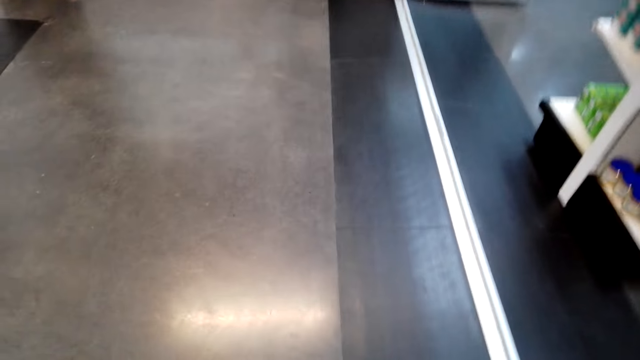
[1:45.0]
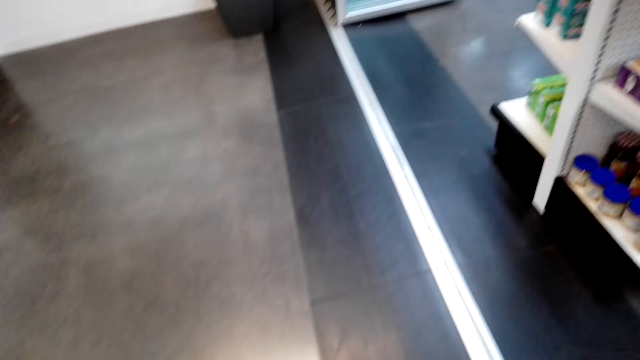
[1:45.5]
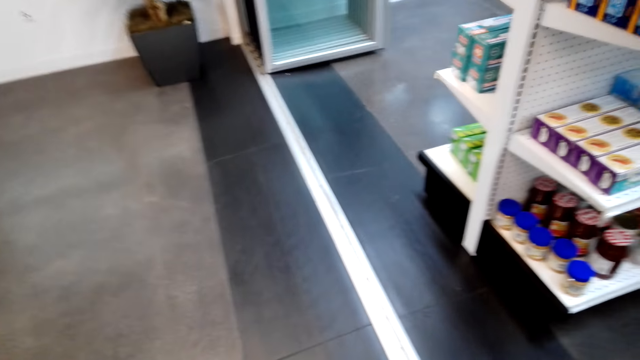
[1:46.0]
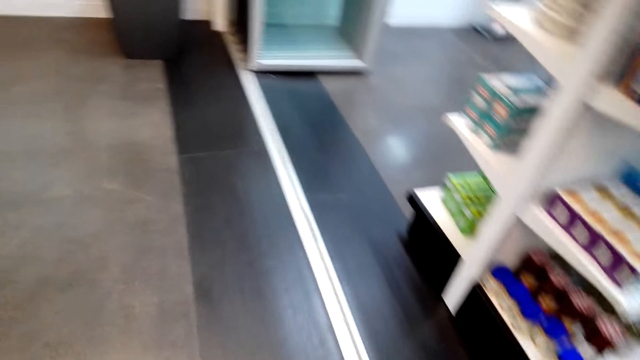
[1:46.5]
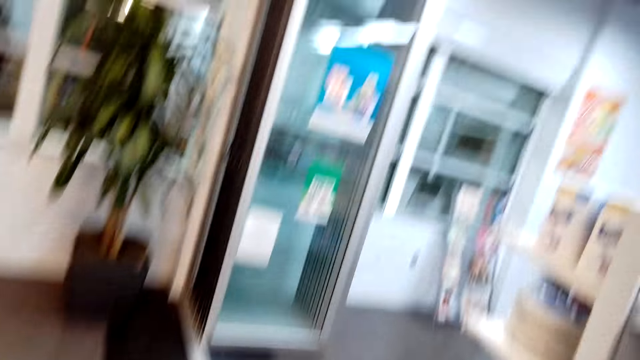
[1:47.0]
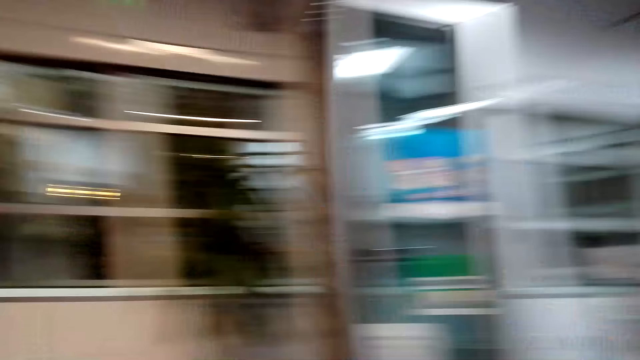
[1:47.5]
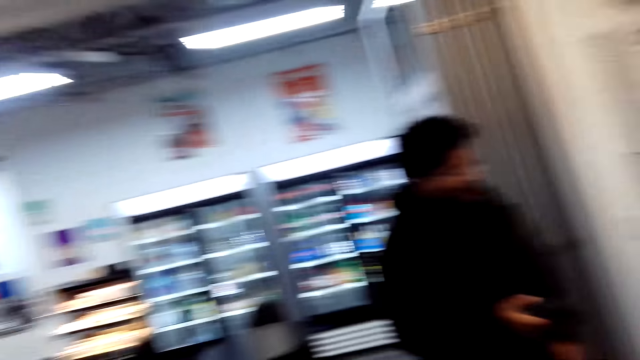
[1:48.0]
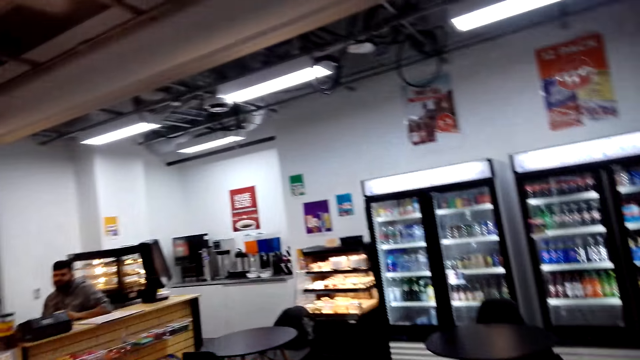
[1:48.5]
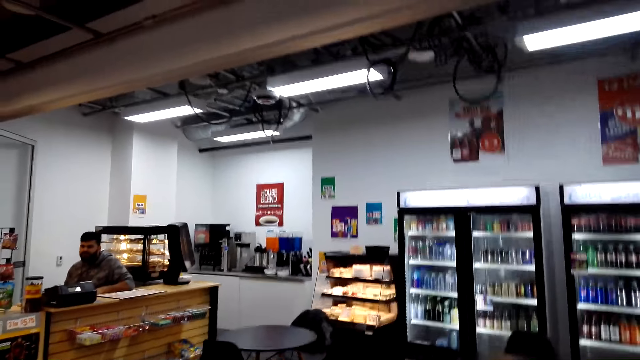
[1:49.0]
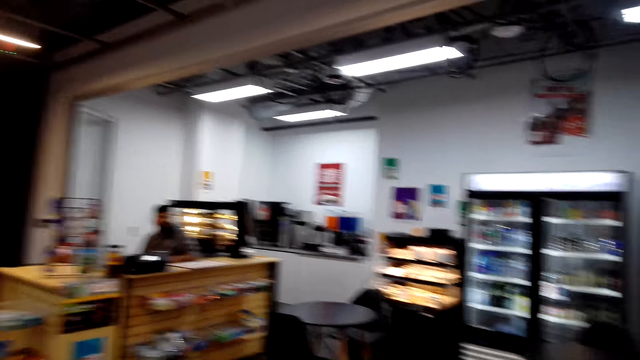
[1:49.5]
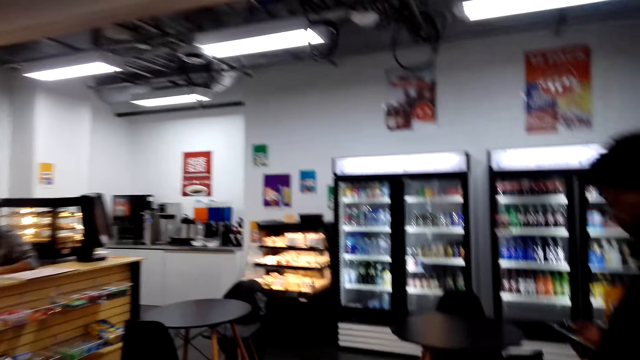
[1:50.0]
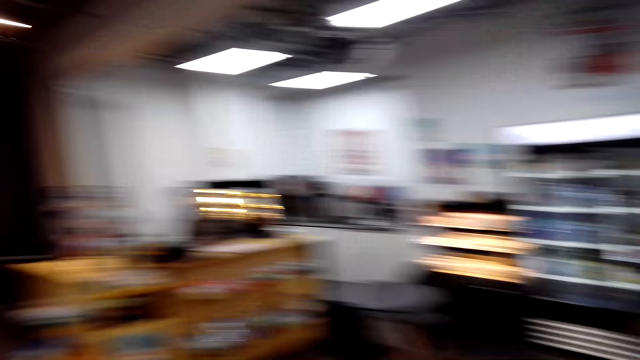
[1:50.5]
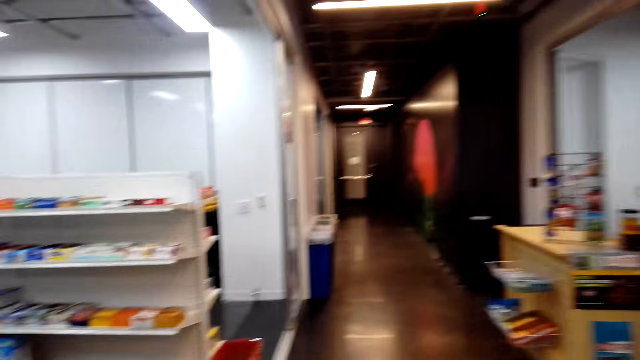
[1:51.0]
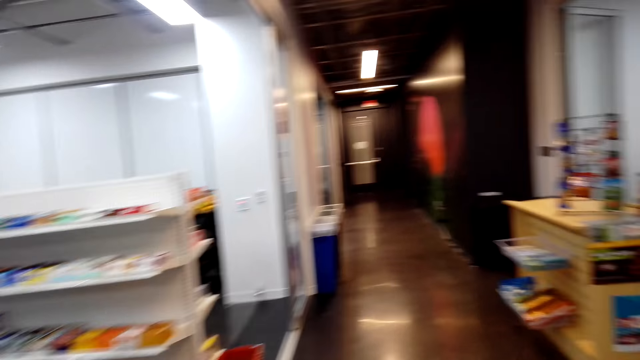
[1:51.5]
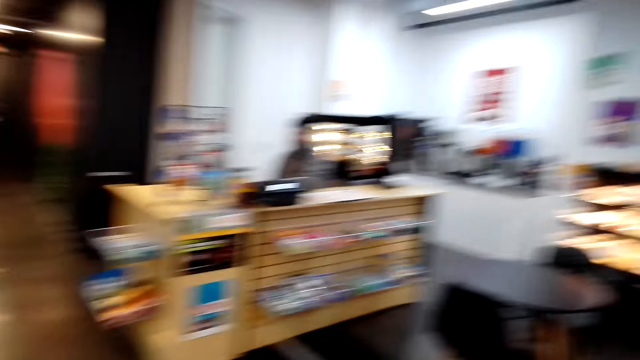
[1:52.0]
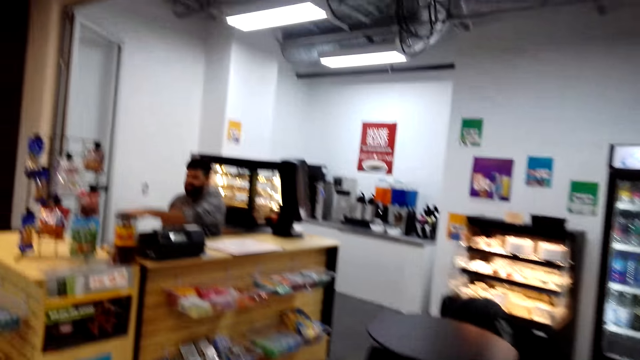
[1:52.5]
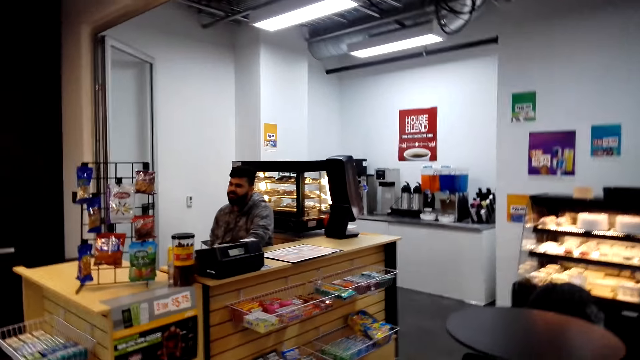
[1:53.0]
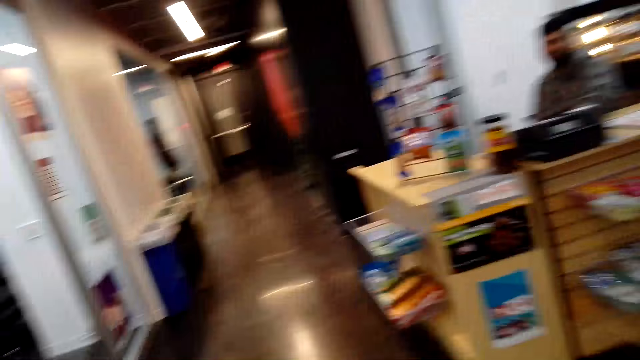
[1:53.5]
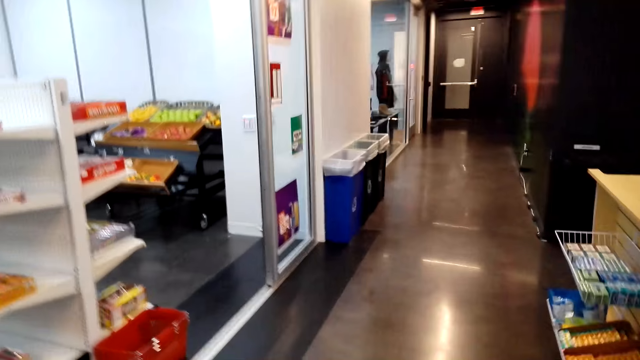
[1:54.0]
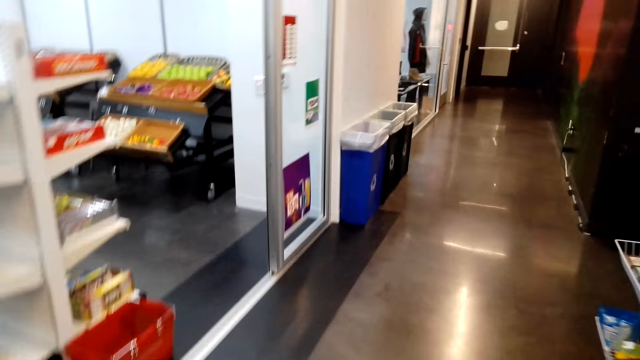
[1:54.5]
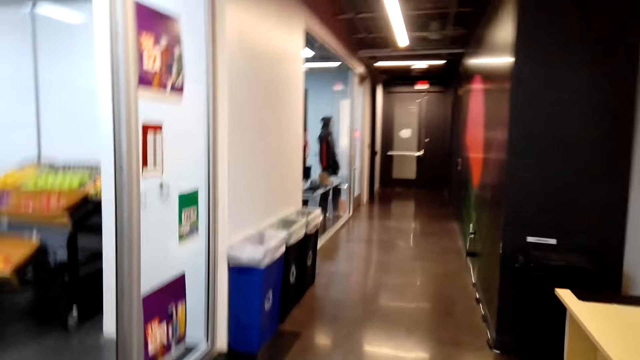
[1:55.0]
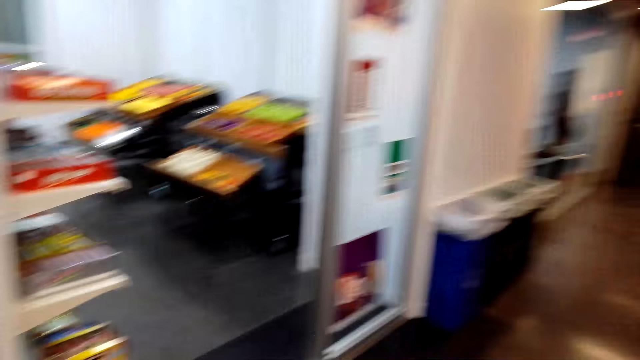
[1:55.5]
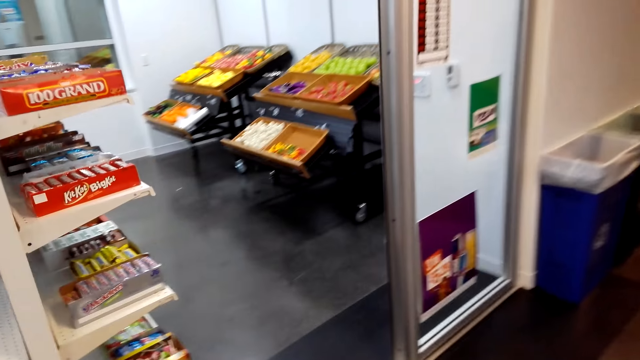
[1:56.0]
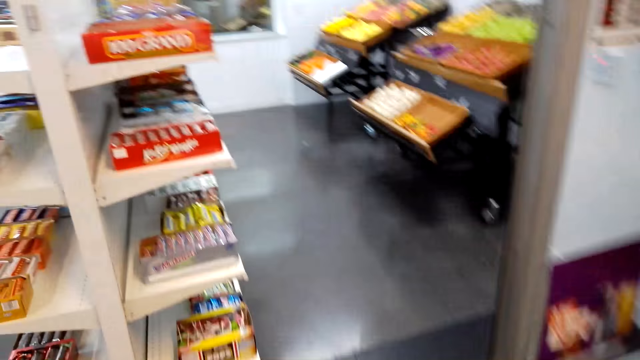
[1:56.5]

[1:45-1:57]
A man interacts with the camera wearer. The man points his hand.

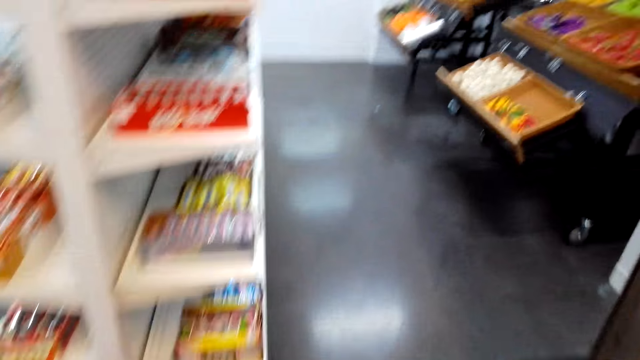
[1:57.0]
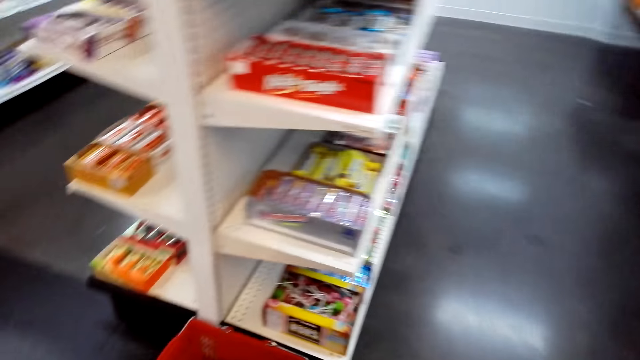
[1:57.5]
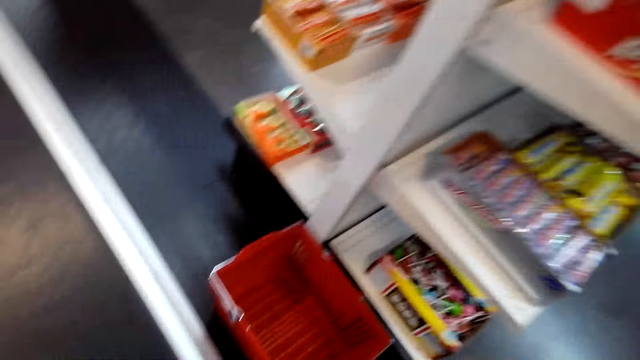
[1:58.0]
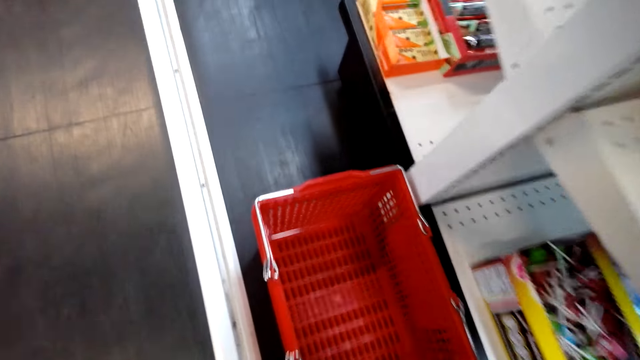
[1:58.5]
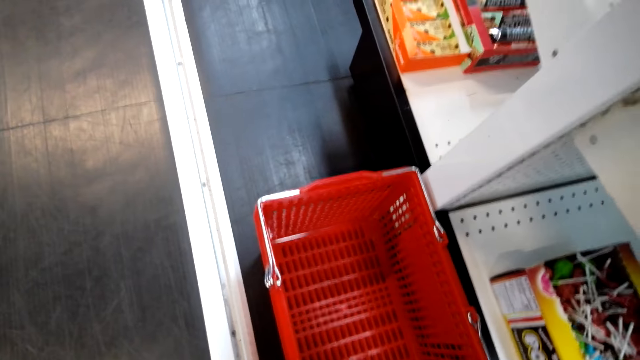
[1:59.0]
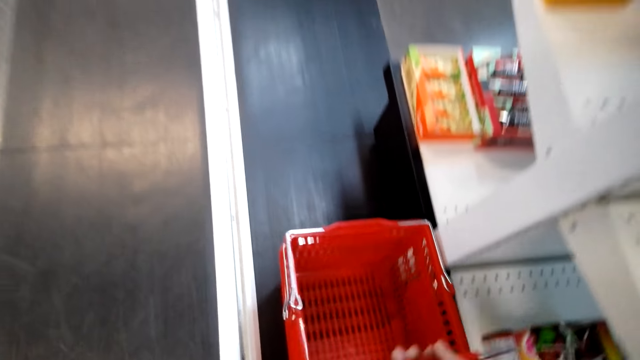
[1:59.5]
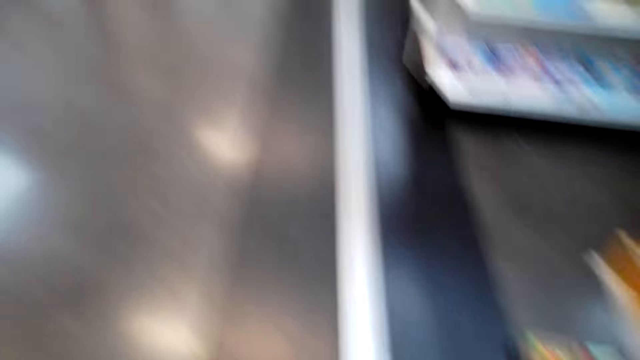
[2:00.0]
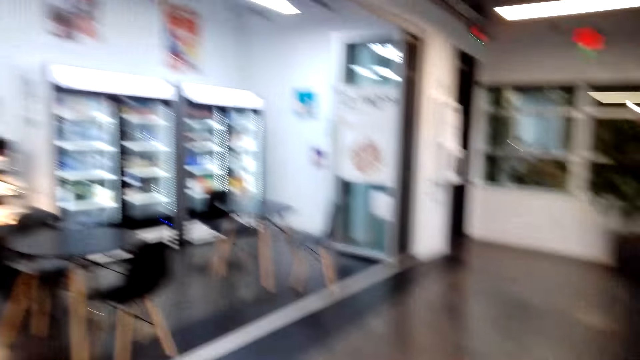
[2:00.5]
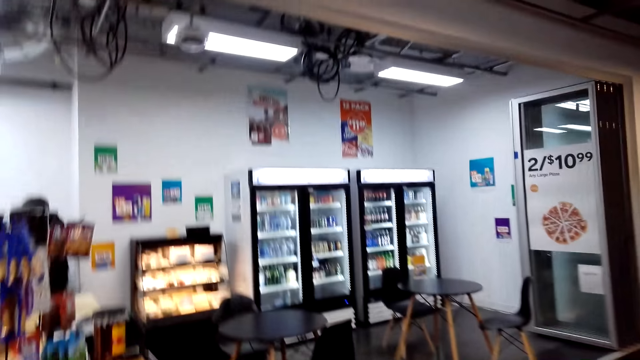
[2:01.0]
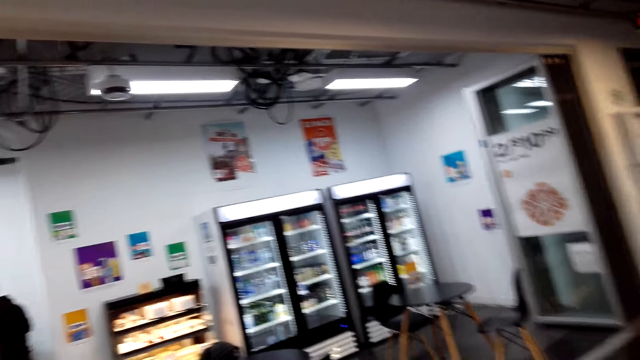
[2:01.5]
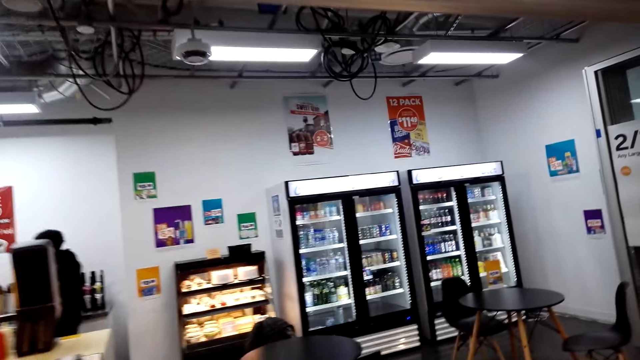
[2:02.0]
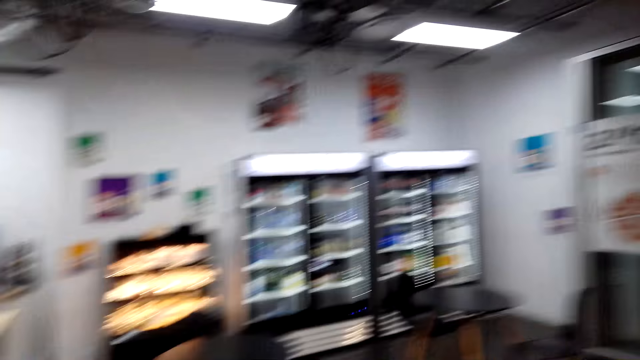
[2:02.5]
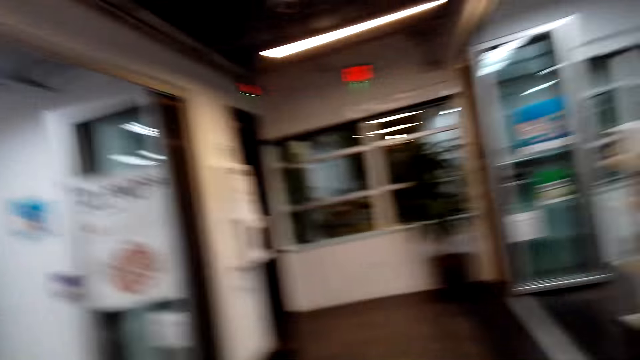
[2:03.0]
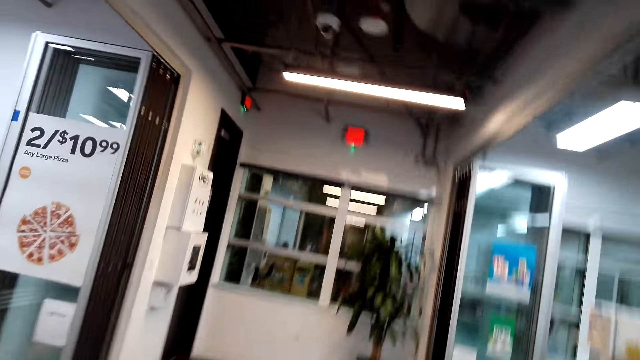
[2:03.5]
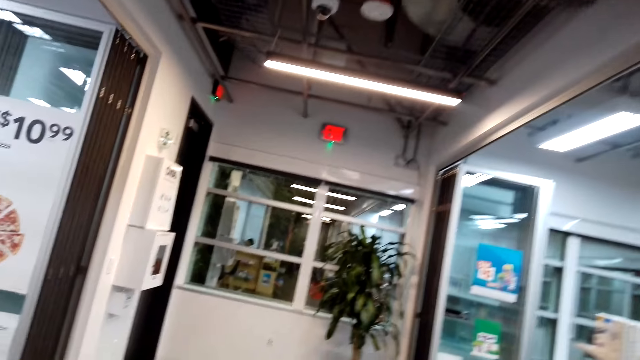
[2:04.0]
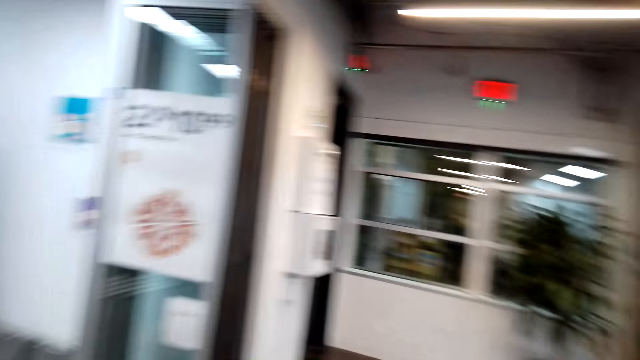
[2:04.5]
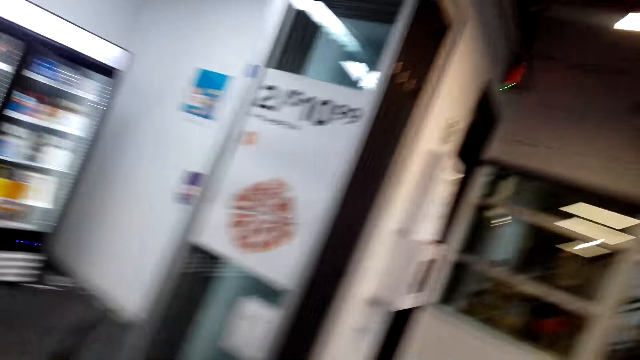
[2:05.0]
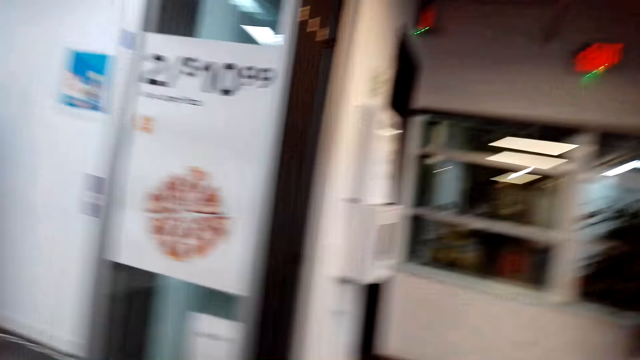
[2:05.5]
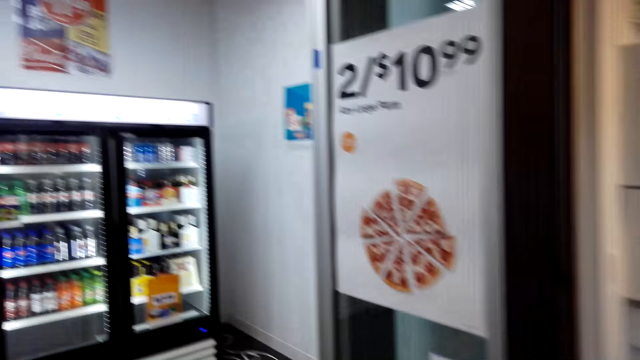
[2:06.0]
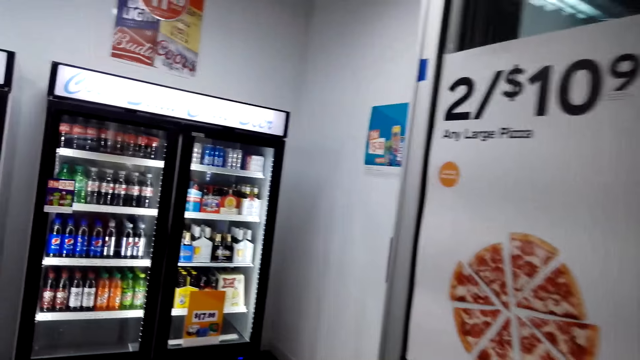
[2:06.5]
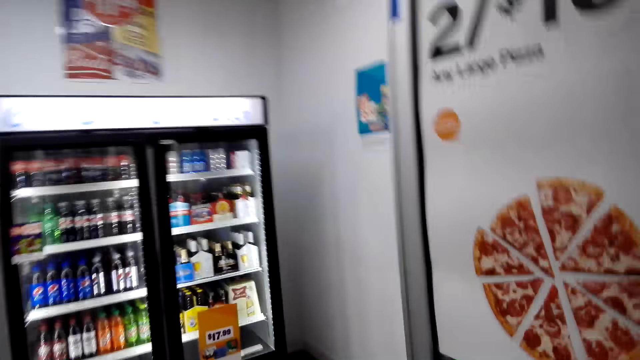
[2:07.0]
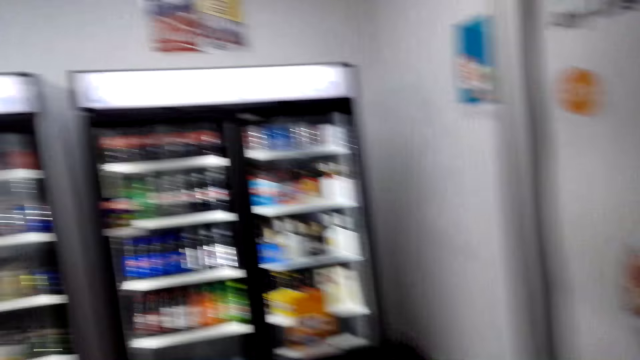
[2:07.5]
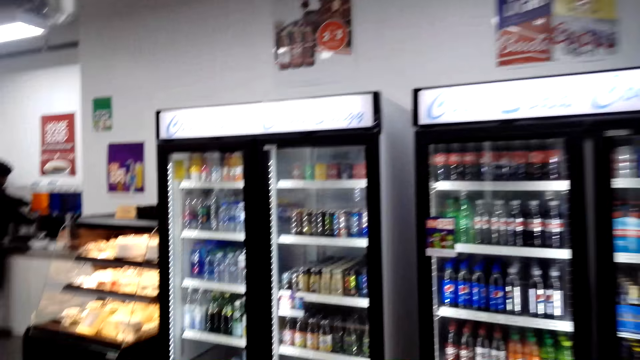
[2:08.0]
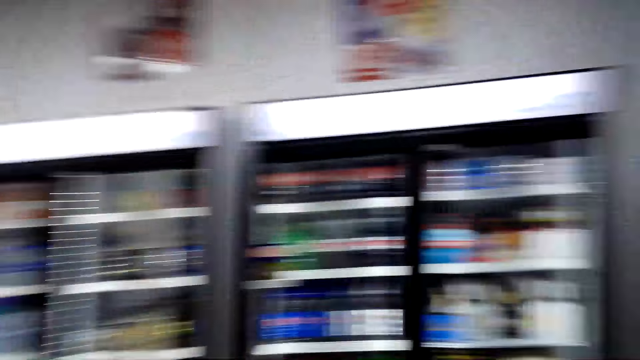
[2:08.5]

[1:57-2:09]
The camera wearer takes a shopping basket. They walk.
